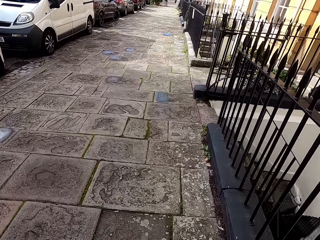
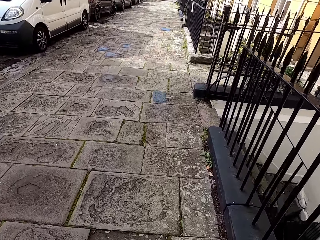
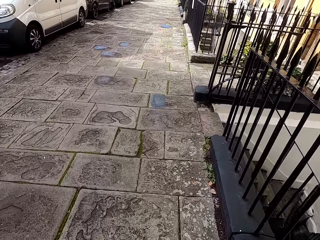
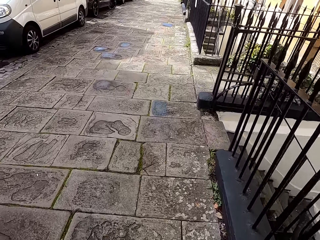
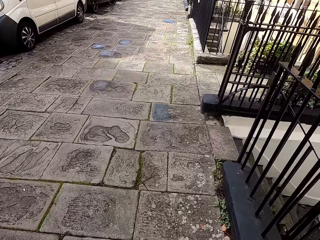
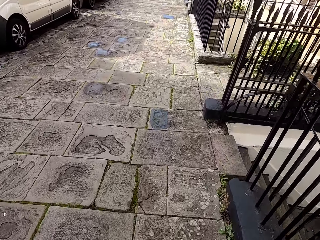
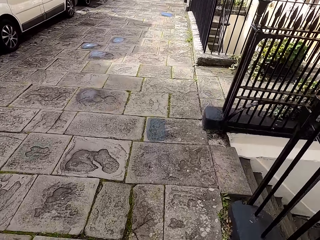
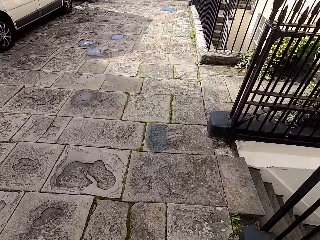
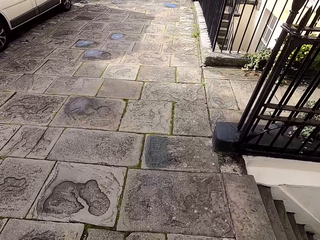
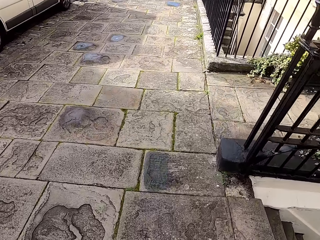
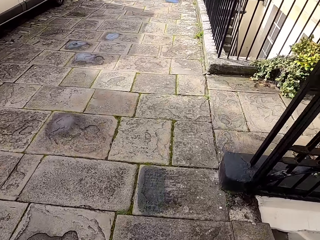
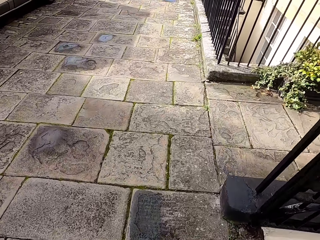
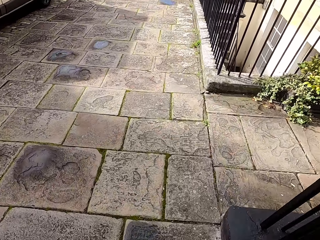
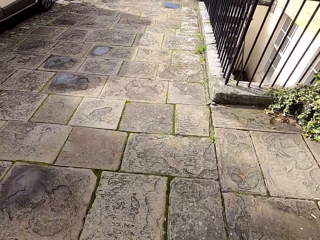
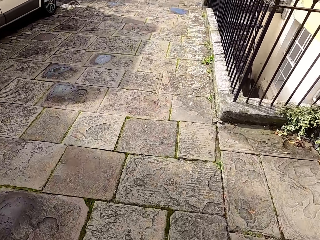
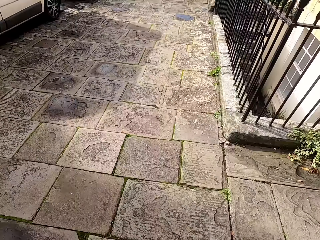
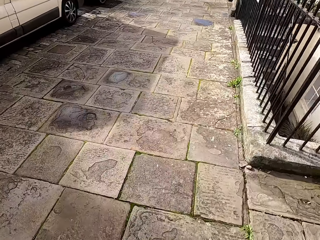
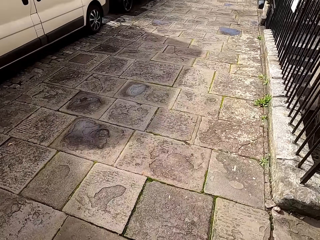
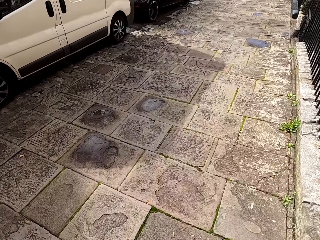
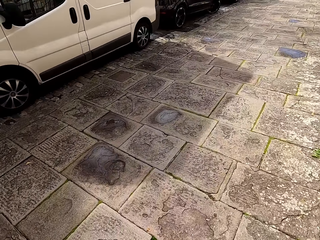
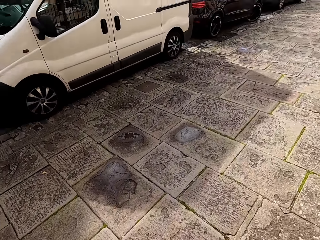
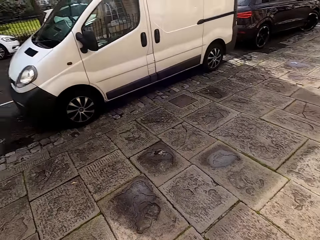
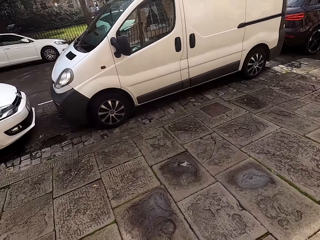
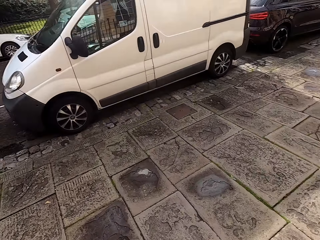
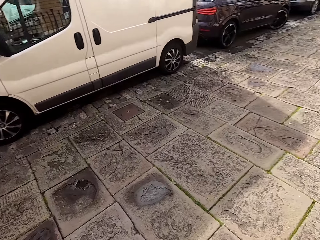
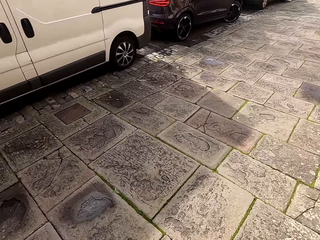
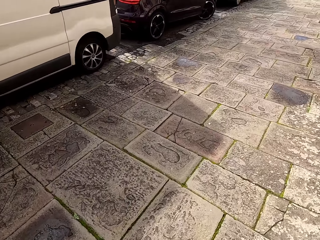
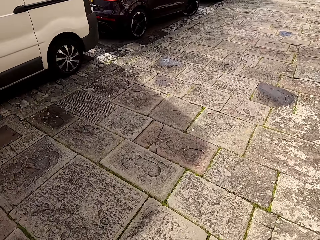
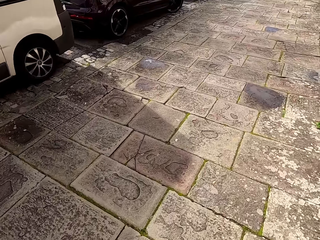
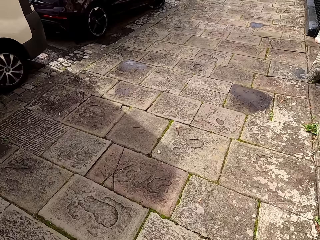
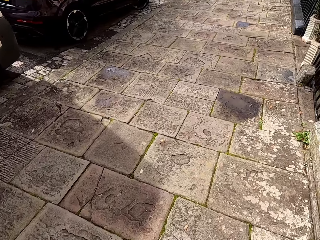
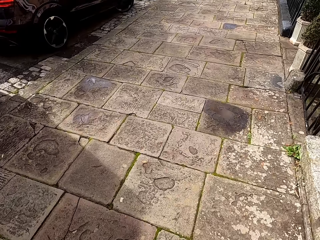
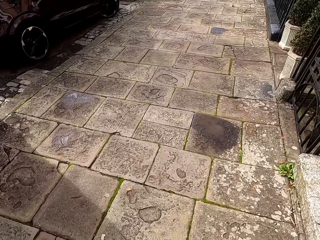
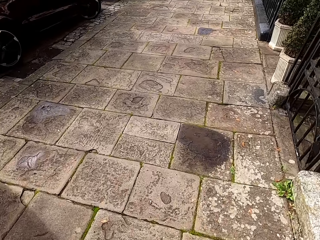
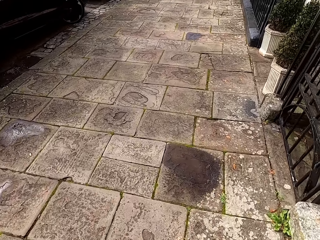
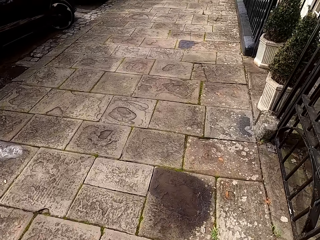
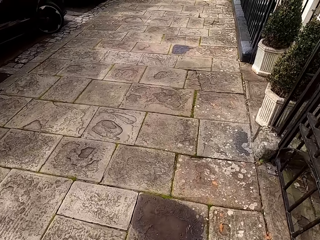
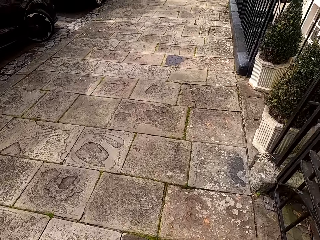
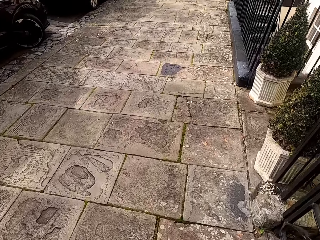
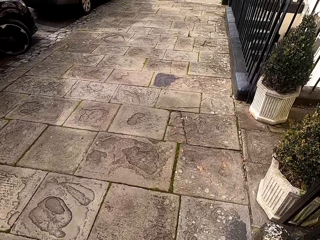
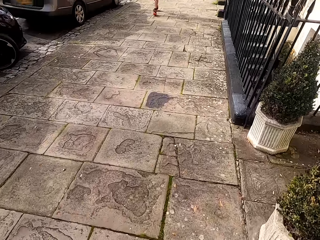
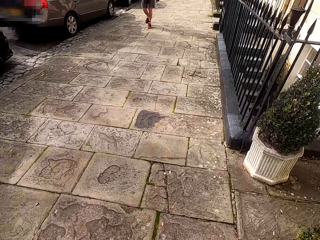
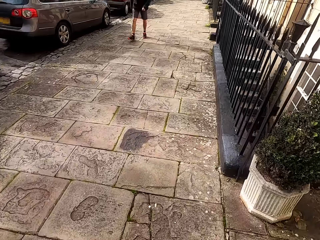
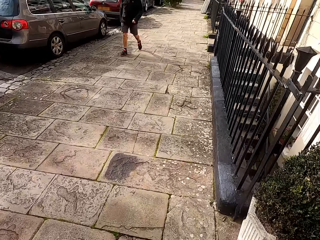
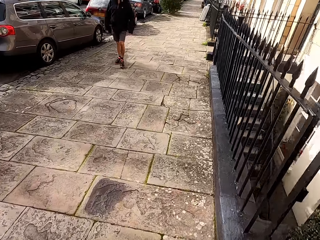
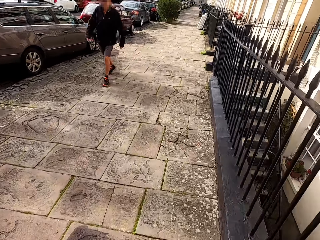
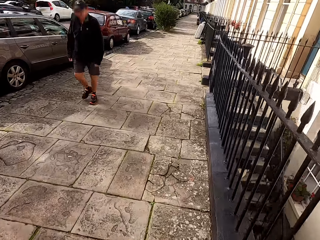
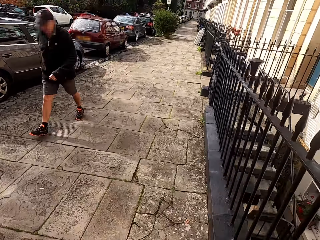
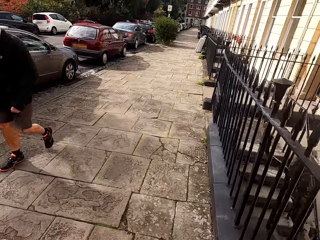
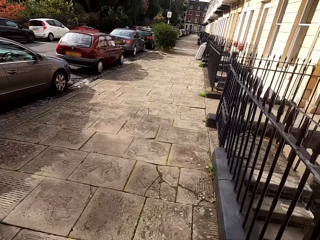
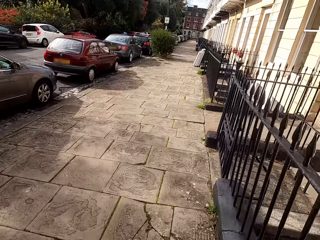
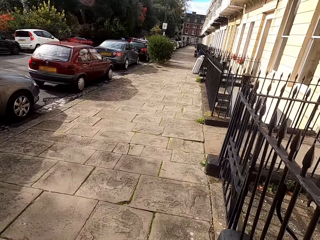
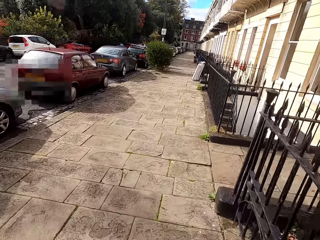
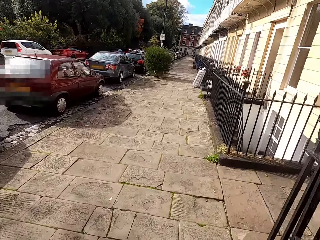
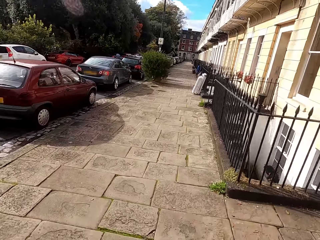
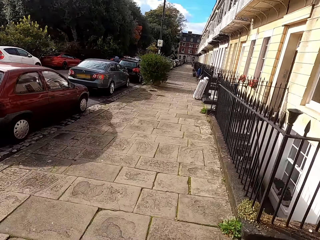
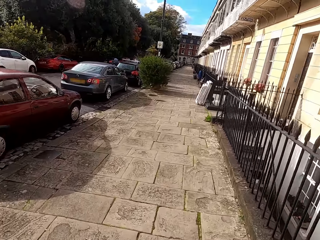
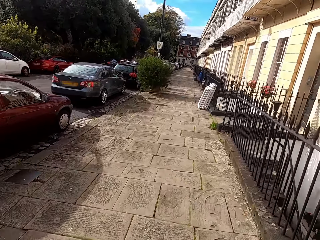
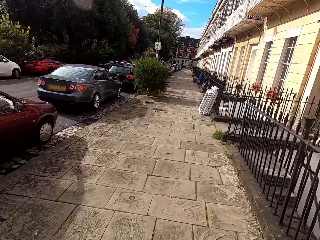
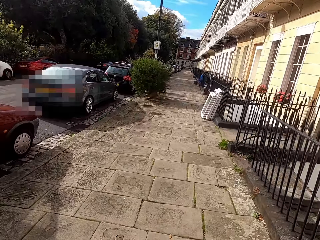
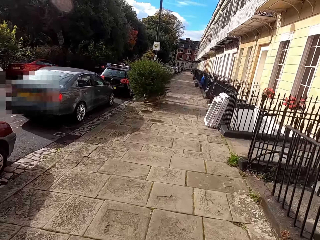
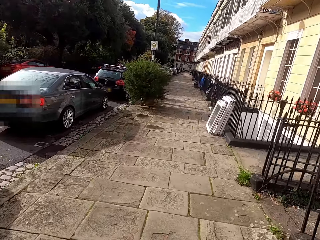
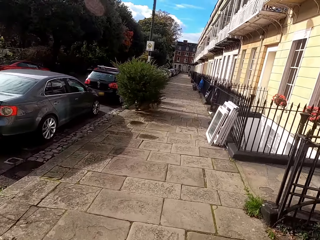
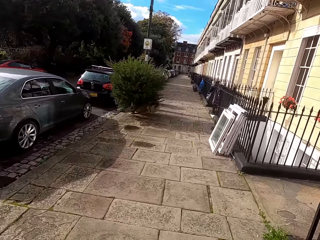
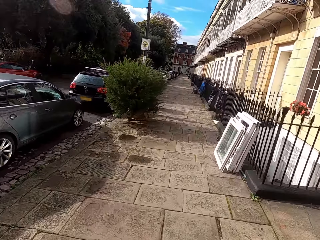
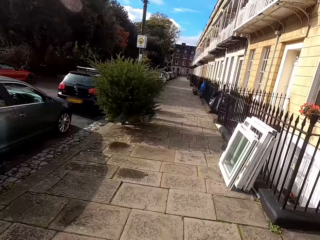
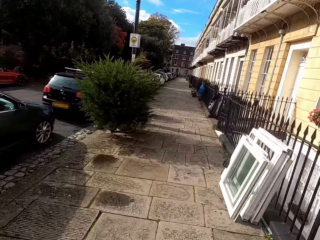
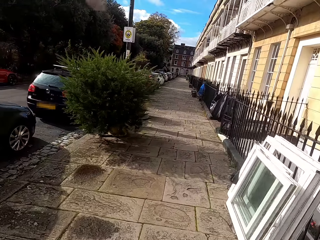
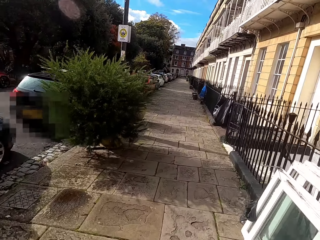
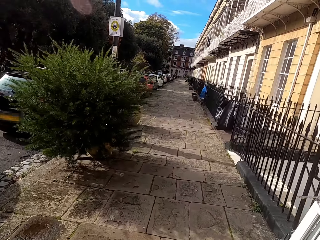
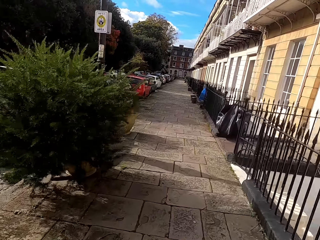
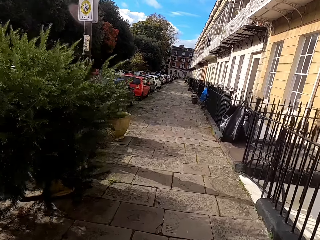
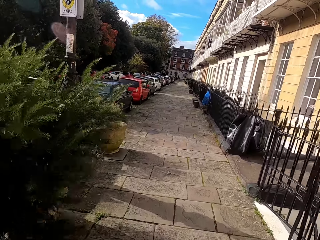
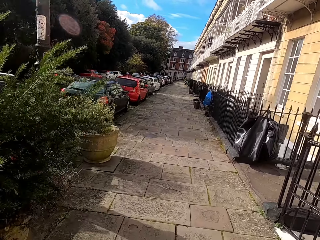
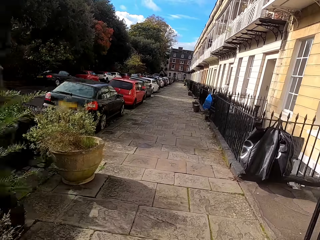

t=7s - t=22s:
The camera wearer looks at the vehicle. A person walks on the walkway. The camera wearer runs on a sidewalk.

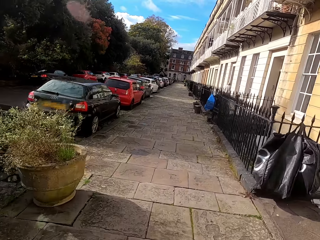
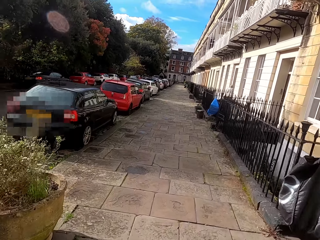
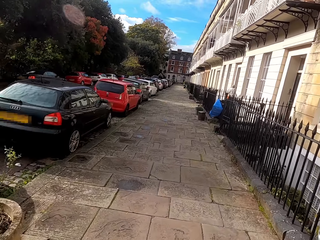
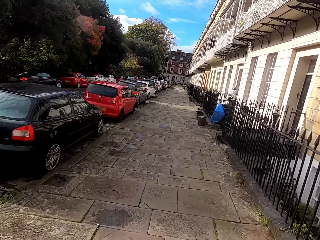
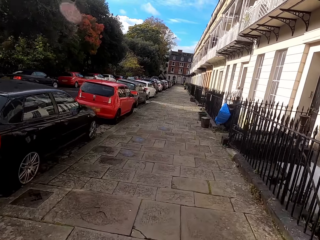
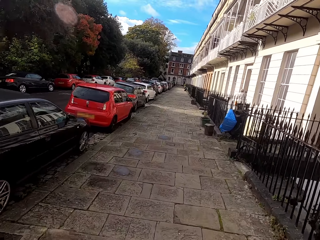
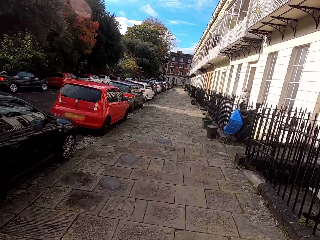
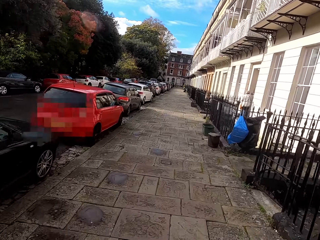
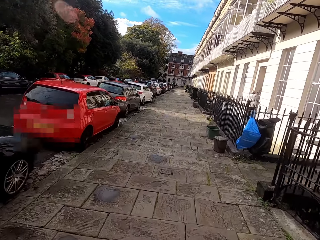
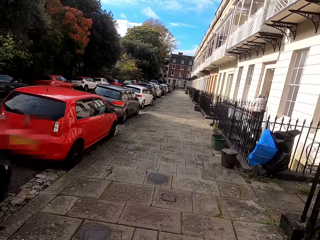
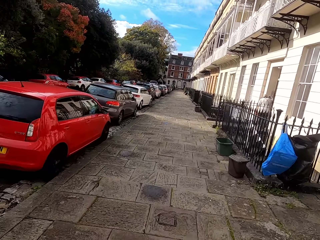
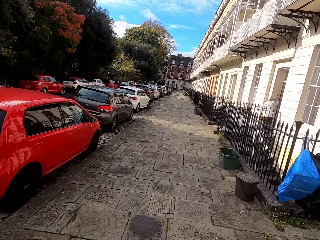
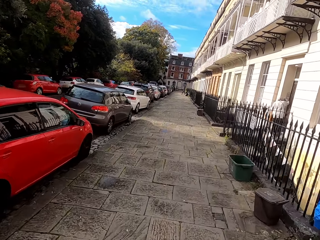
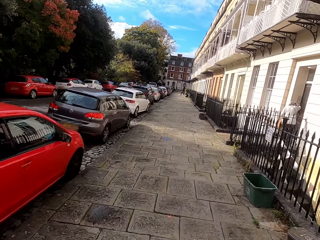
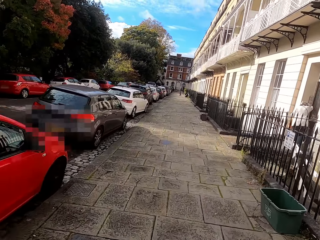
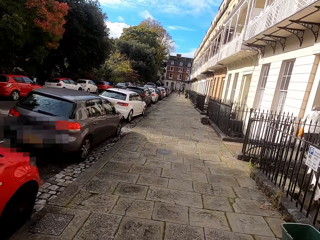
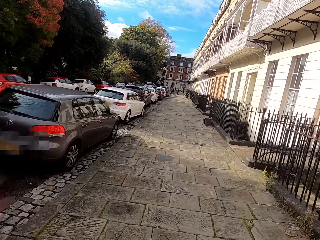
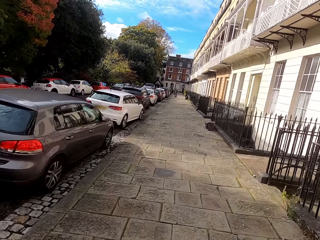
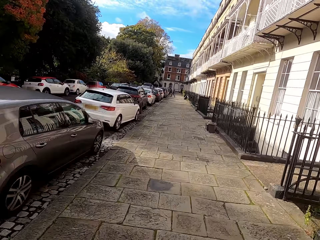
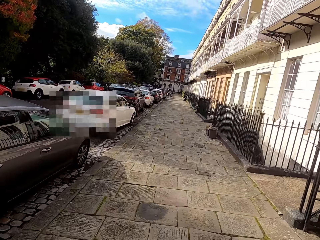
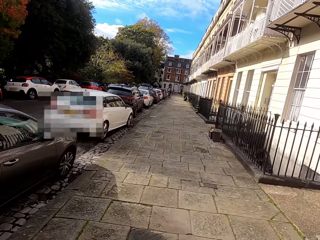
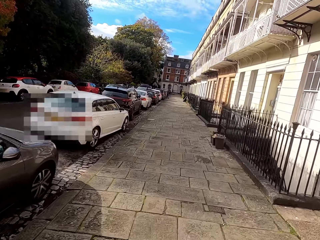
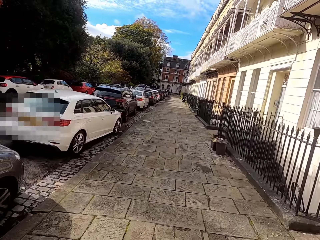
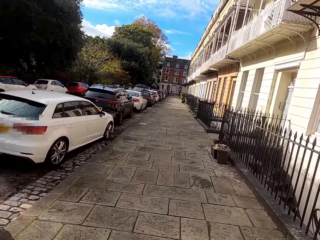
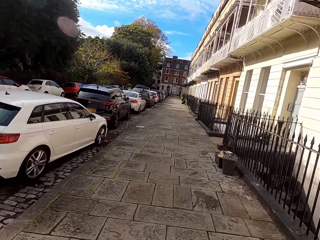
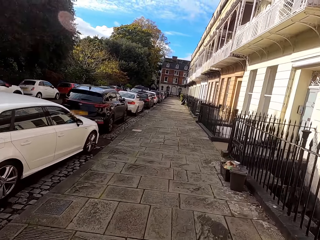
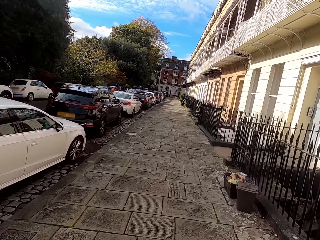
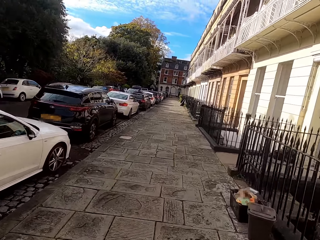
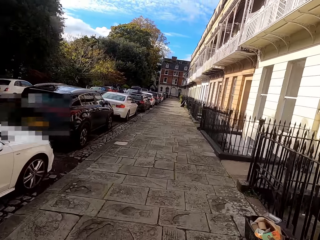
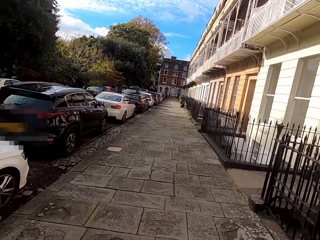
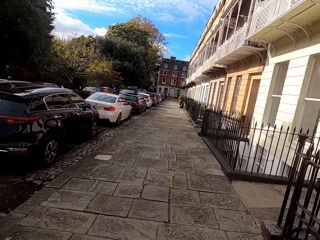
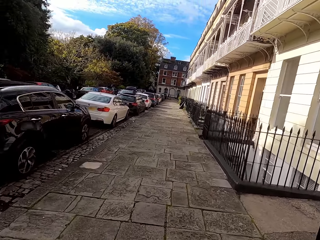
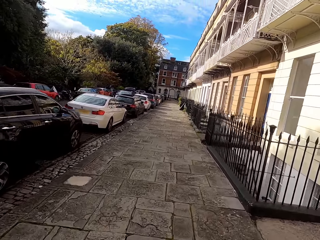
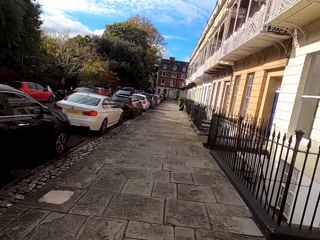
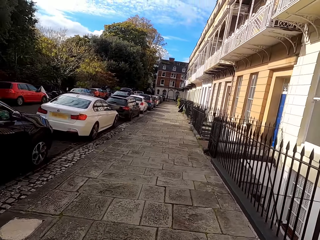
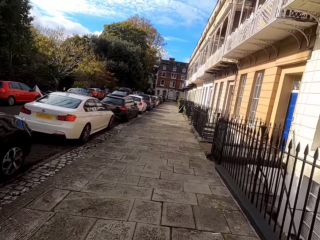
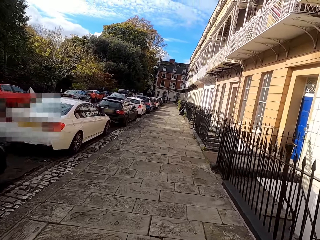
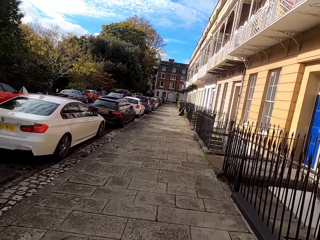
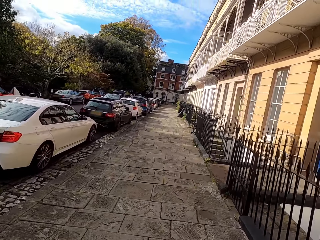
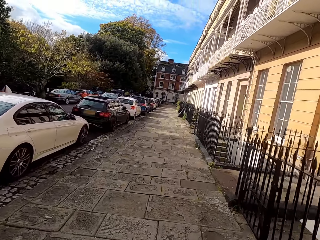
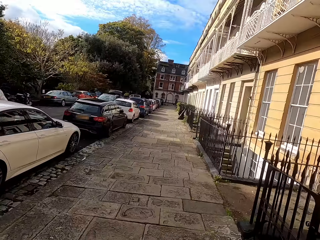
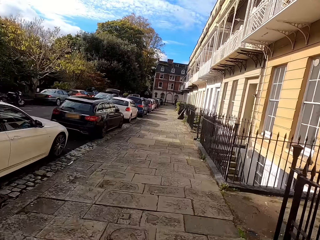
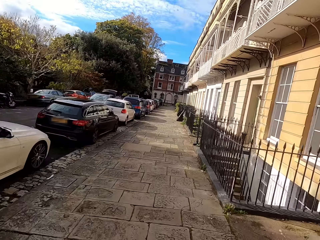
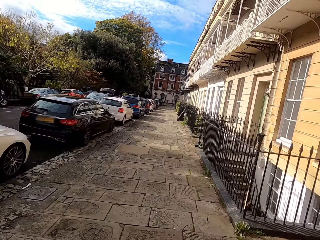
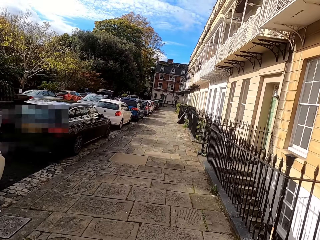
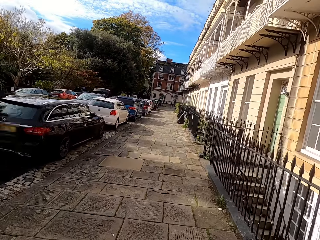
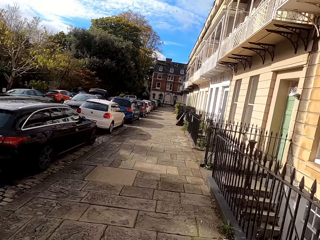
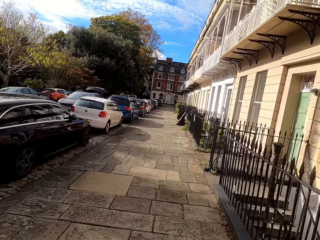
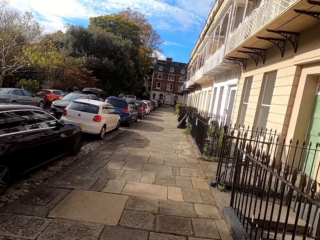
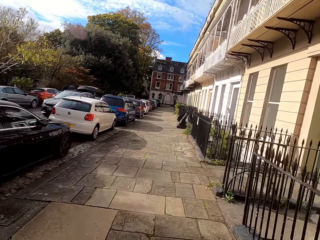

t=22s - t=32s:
The camera wearer runs through the walkway.
